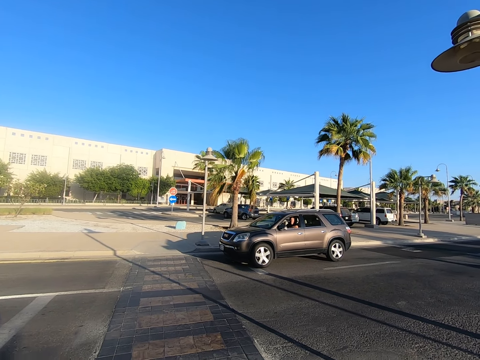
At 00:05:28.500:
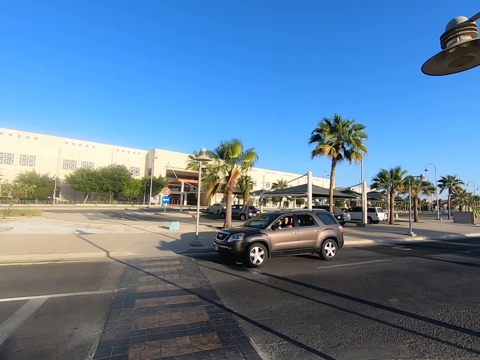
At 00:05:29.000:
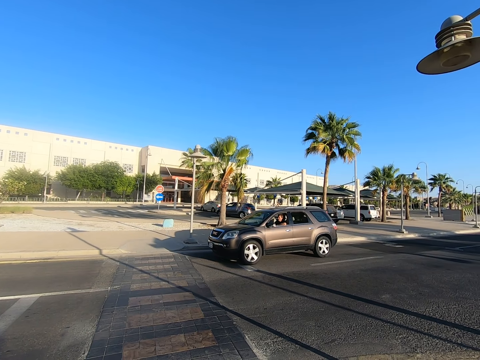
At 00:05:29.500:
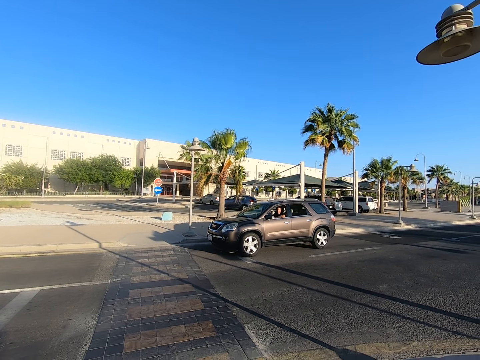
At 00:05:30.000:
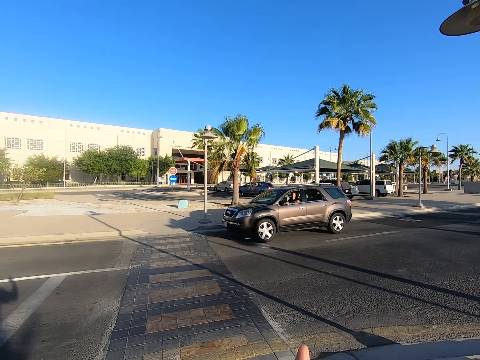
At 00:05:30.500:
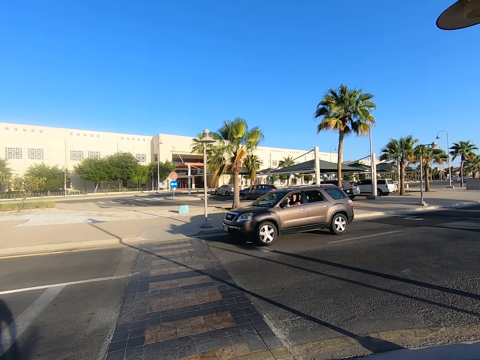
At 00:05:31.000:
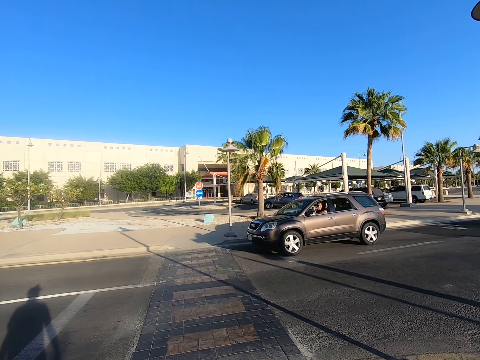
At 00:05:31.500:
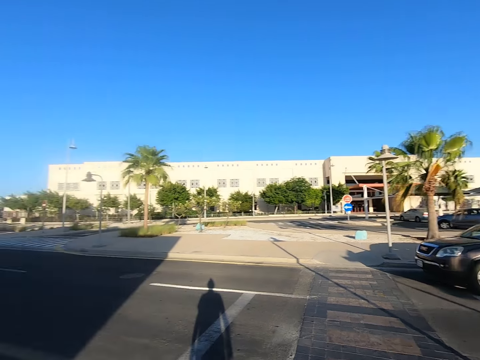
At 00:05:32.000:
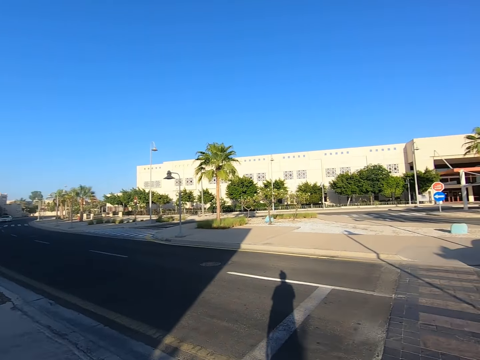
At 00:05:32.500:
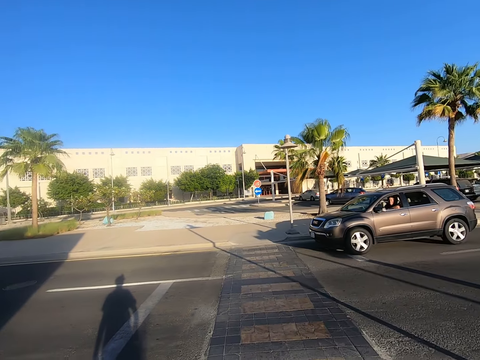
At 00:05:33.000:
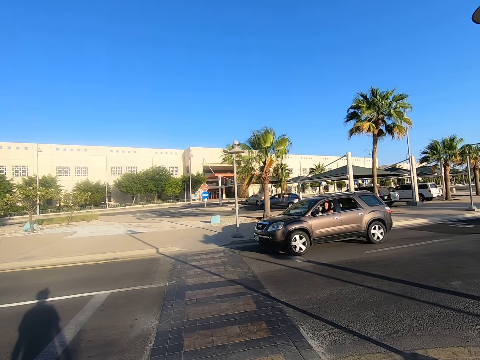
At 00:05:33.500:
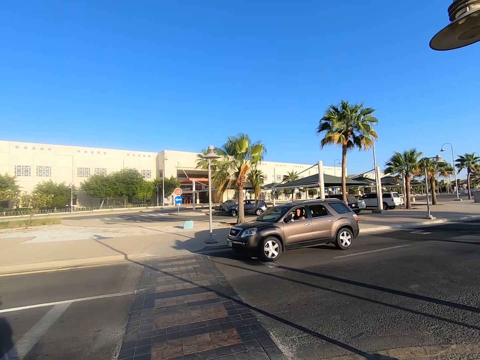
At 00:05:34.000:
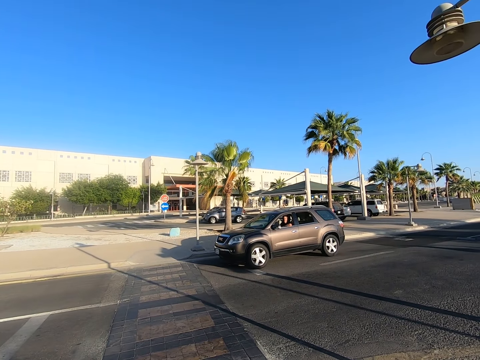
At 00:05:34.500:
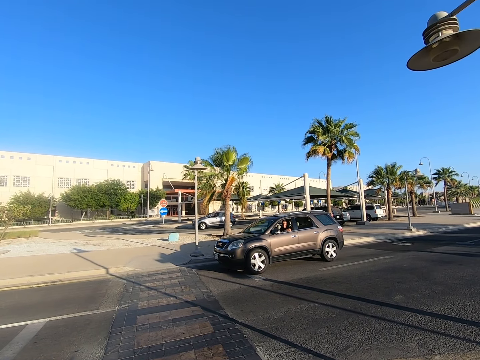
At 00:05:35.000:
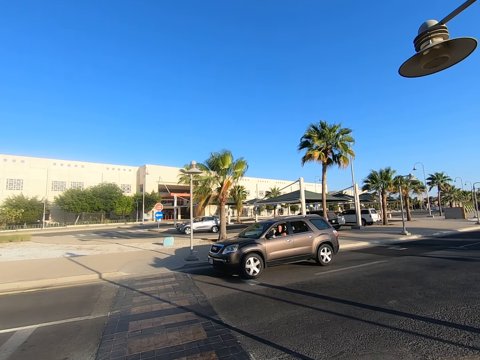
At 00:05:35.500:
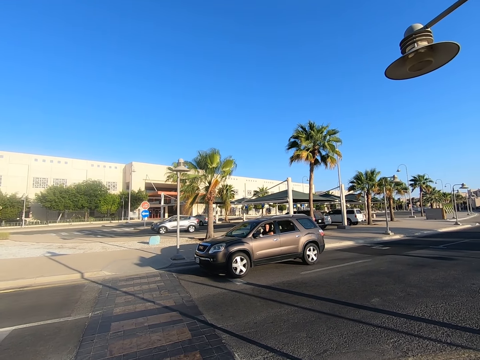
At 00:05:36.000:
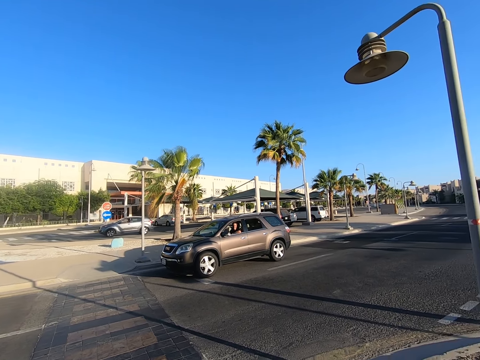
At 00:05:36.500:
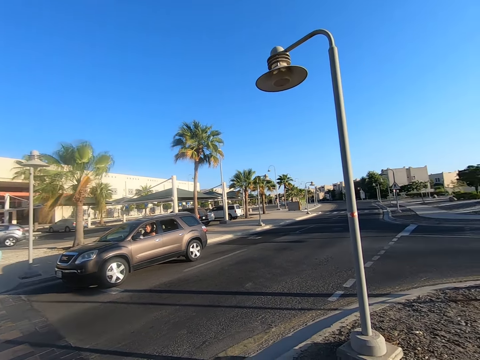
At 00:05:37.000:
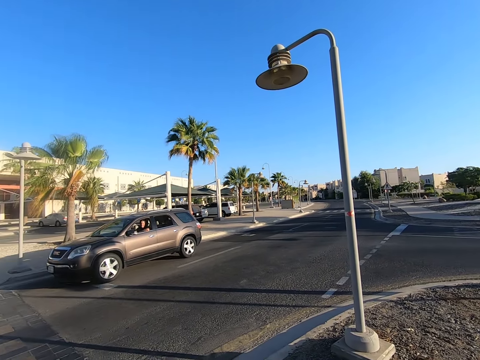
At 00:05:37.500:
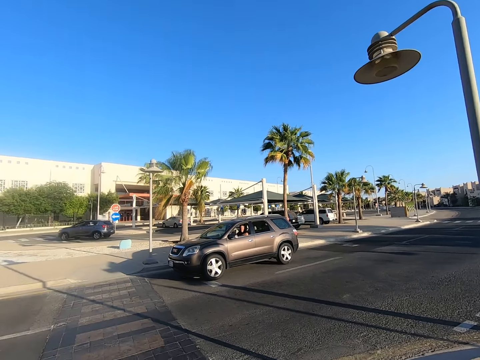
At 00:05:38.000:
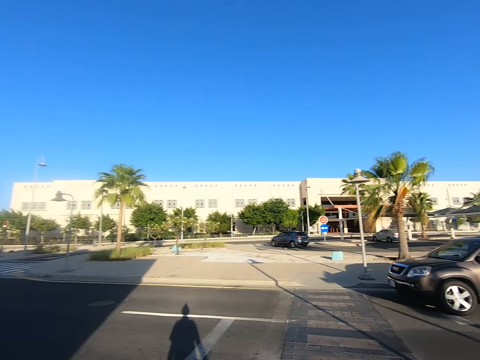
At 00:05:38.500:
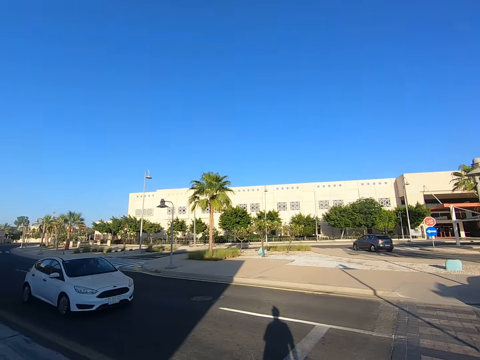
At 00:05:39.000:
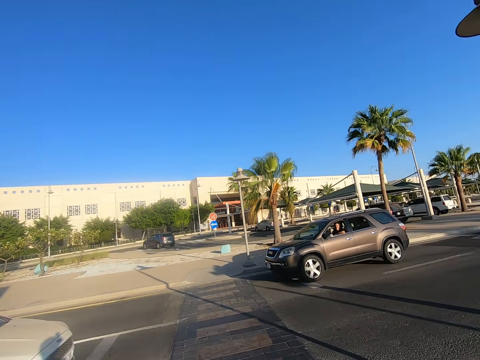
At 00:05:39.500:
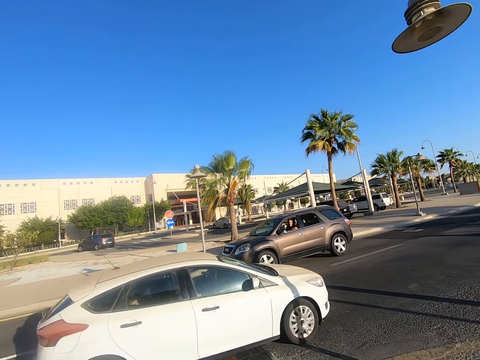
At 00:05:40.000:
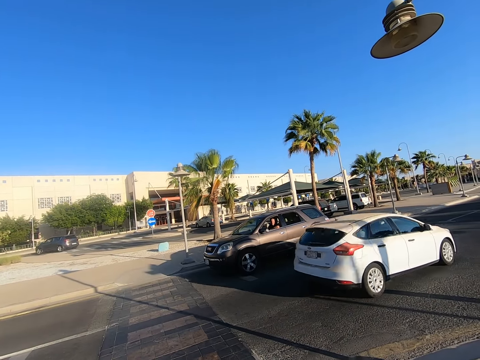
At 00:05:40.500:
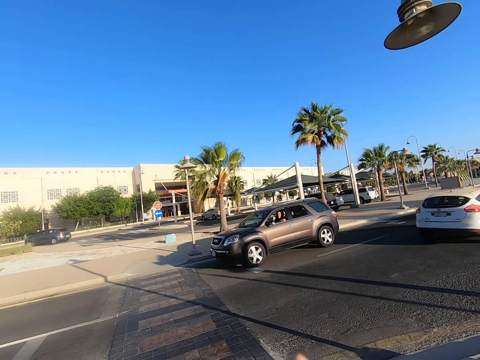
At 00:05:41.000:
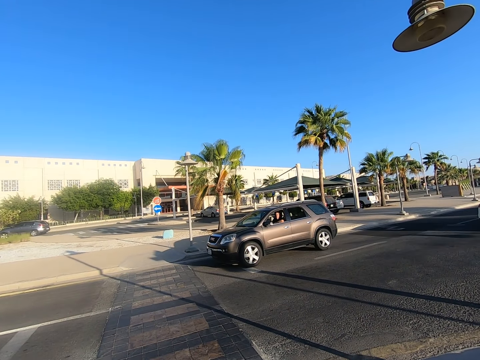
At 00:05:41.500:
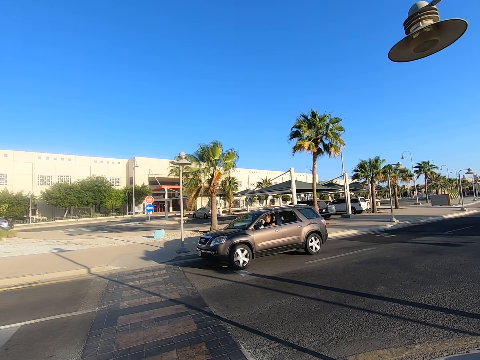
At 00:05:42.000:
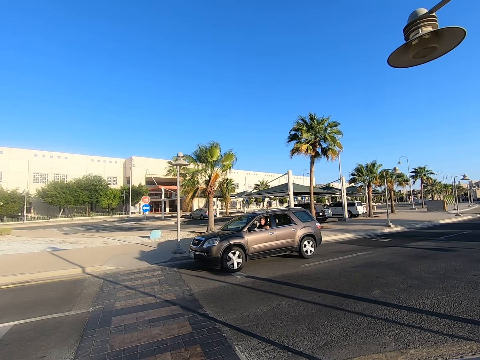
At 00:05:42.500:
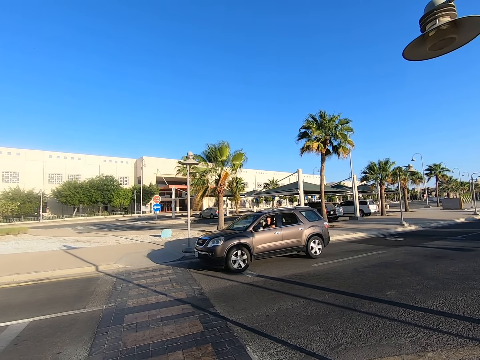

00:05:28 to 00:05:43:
The camera wearer looks at both sides of the road. He gestures with his hand and raises his hand up.

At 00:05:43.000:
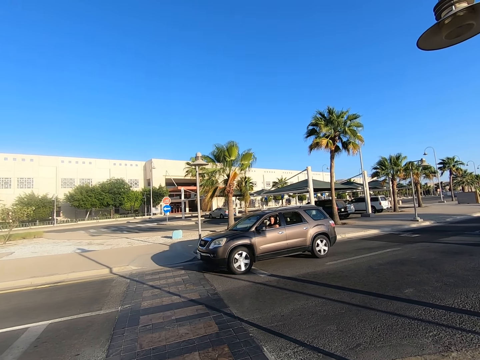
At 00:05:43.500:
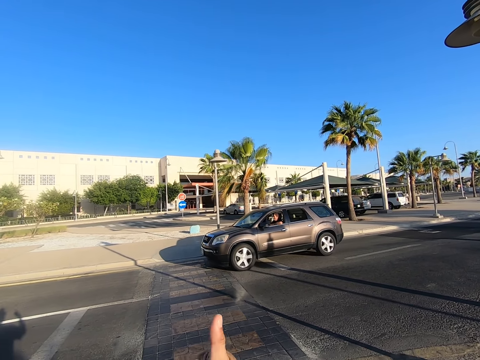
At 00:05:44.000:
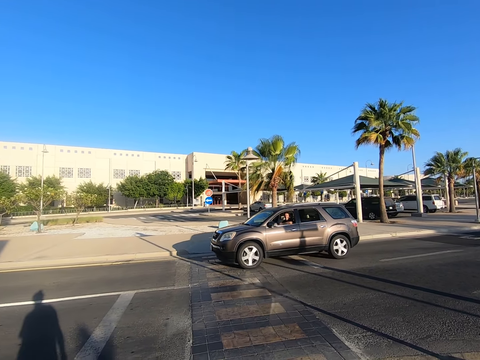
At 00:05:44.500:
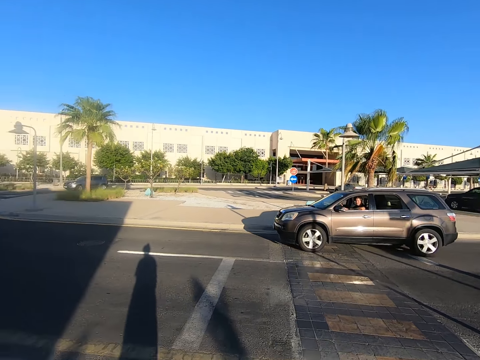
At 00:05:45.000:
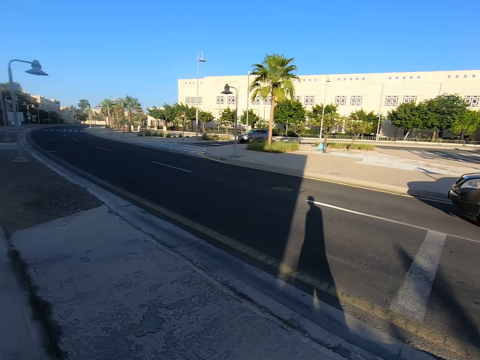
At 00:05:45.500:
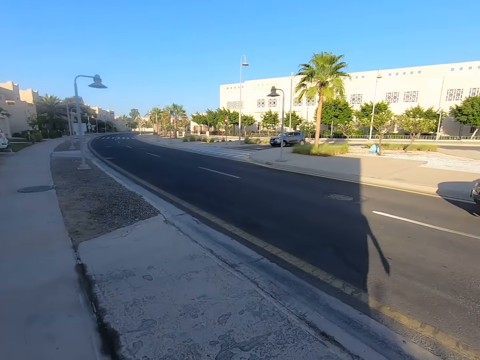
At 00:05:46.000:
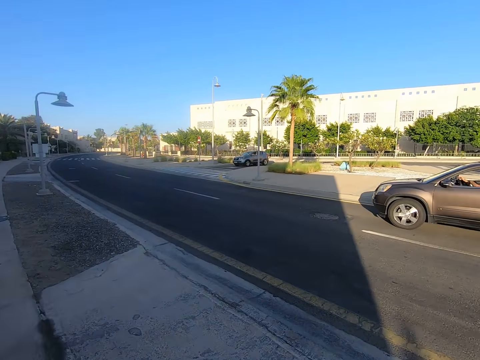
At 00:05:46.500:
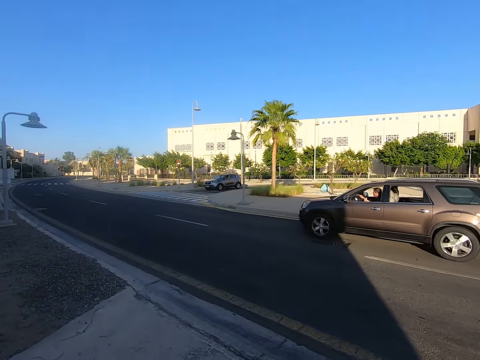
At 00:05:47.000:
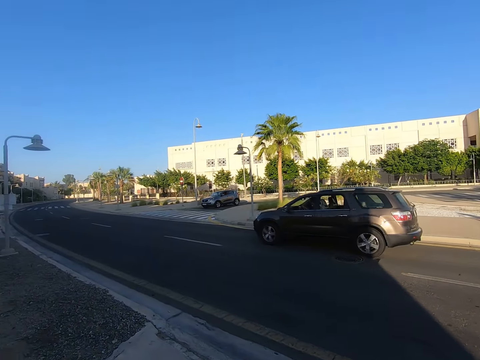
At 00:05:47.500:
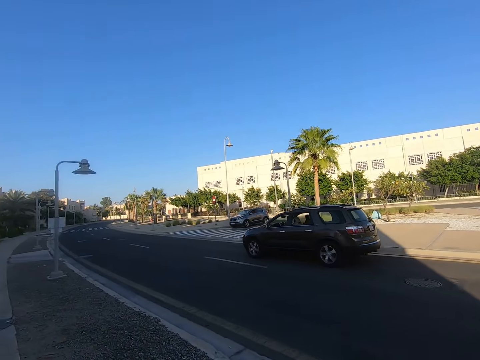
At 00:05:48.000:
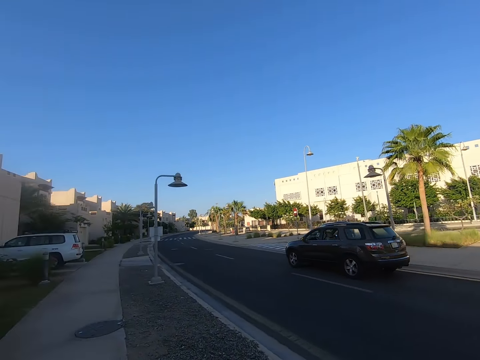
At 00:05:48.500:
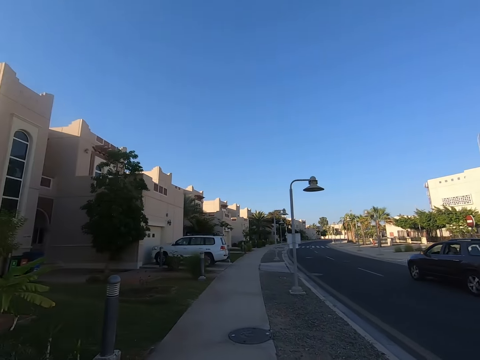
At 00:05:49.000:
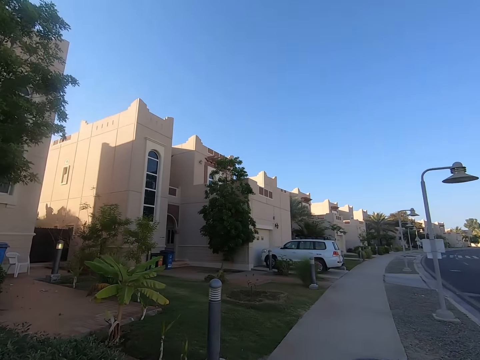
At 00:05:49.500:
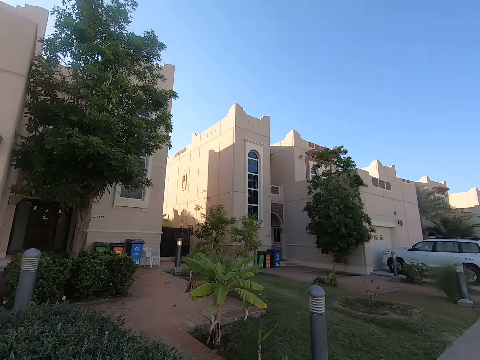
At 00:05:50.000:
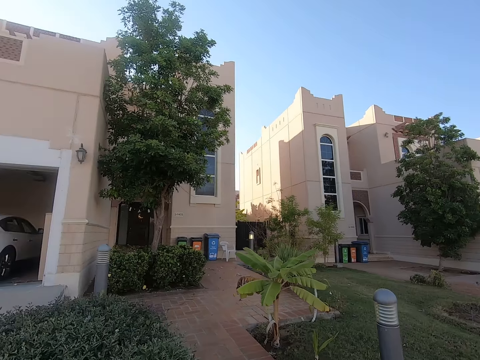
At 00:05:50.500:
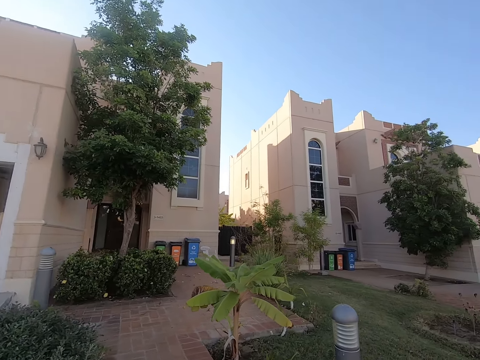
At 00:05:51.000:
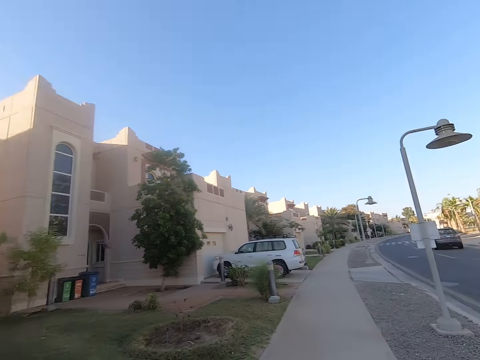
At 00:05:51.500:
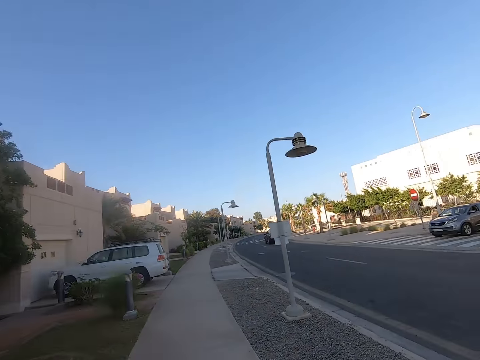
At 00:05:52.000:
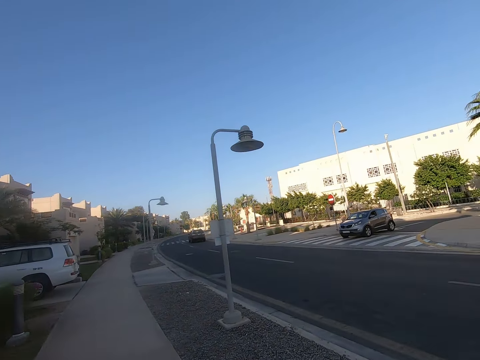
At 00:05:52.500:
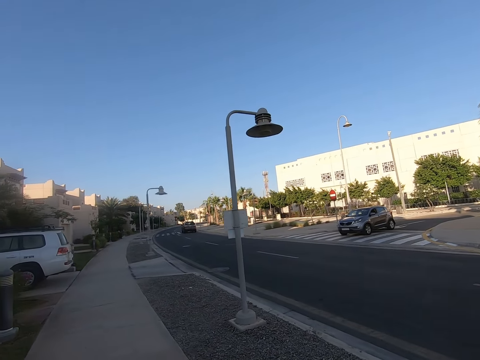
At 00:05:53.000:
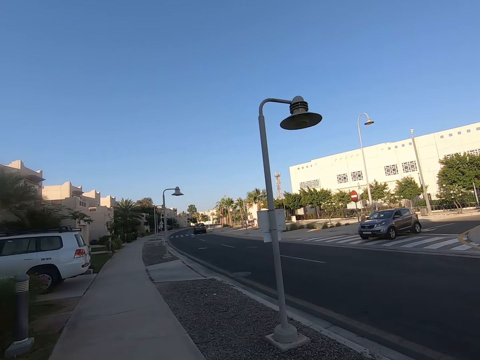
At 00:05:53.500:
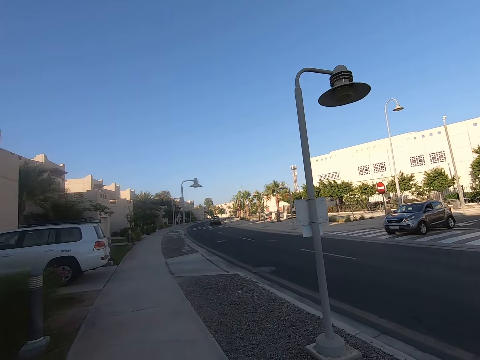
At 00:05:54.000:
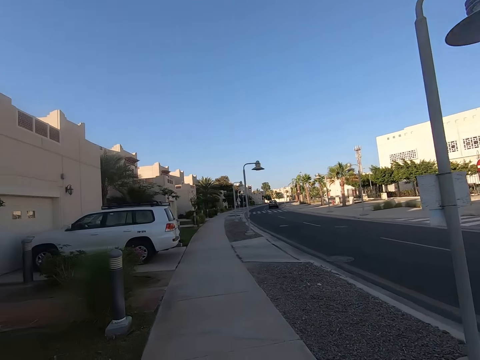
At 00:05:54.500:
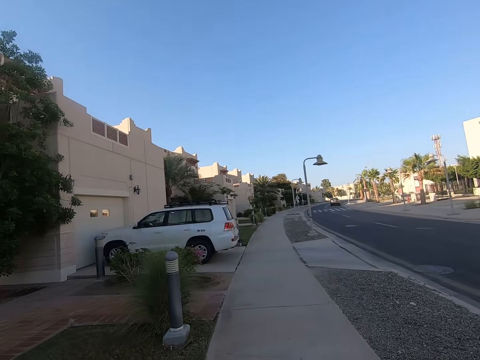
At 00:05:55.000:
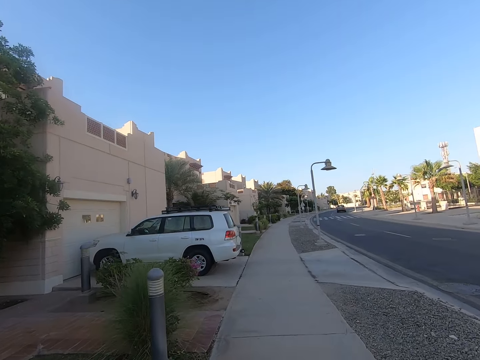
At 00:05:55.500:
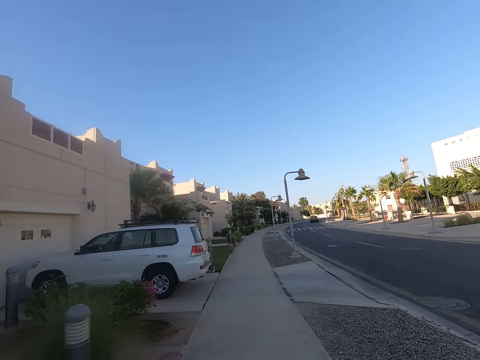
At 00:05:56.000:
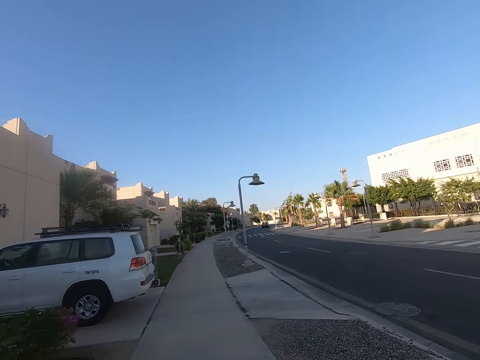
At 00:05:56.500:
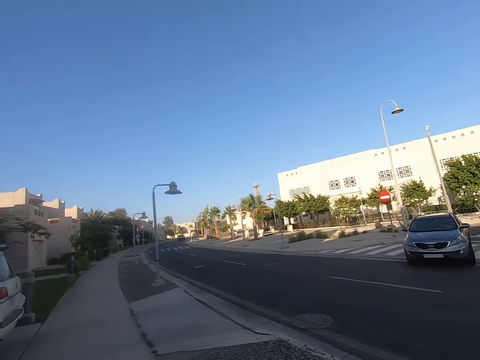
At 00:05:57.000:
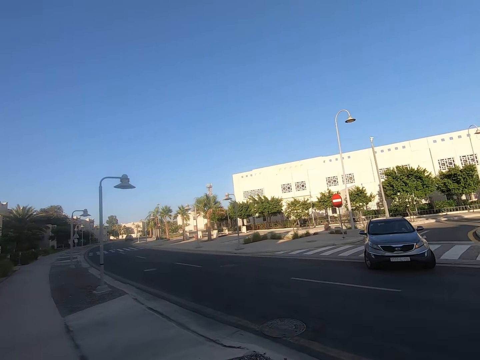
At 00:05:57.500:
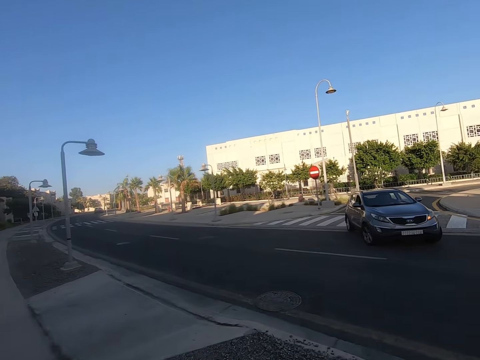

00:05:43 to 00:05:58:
The camera wearer allows the car to move on. They walk on the pavement. They look towards the side of the road. They walk along the sidewalk.
